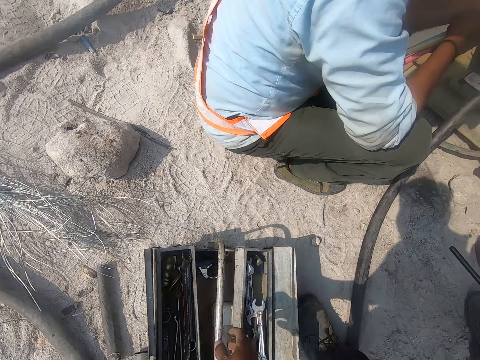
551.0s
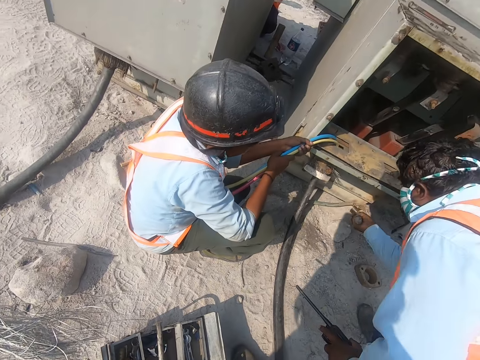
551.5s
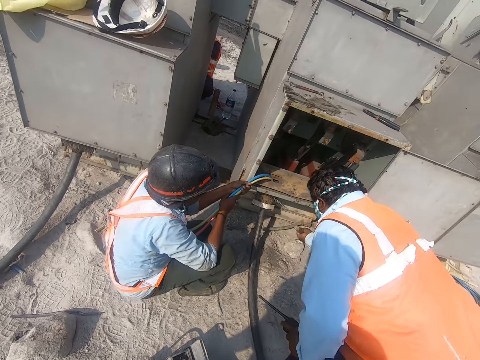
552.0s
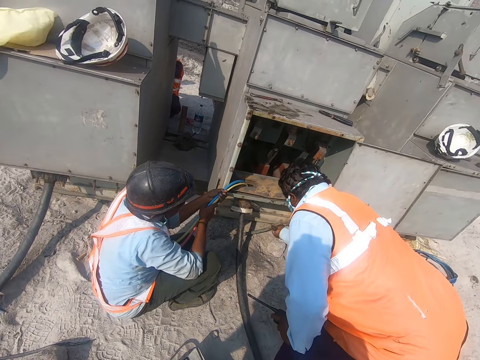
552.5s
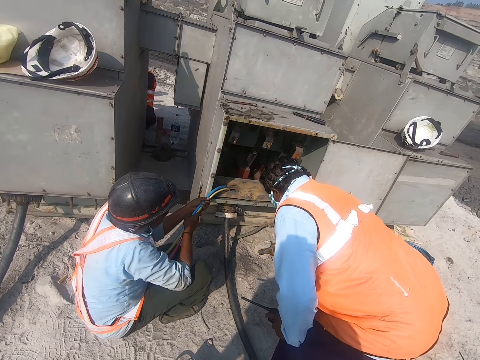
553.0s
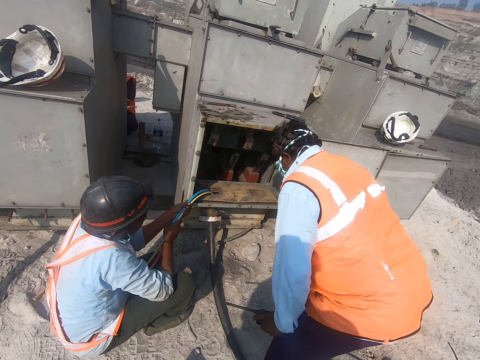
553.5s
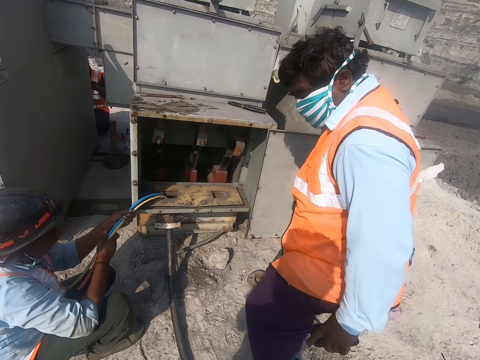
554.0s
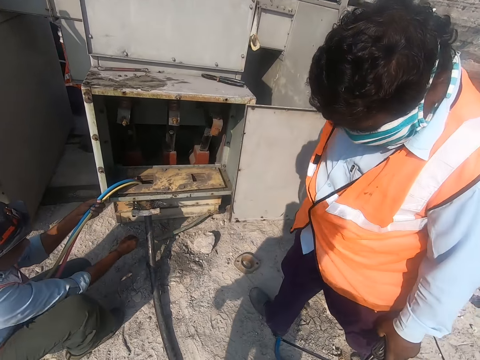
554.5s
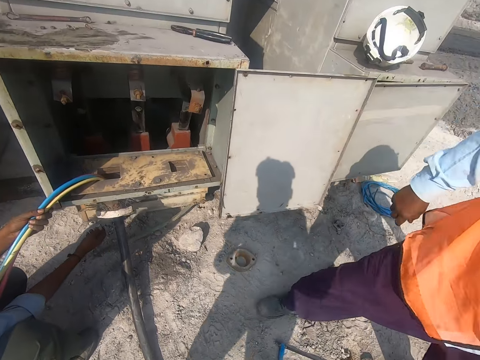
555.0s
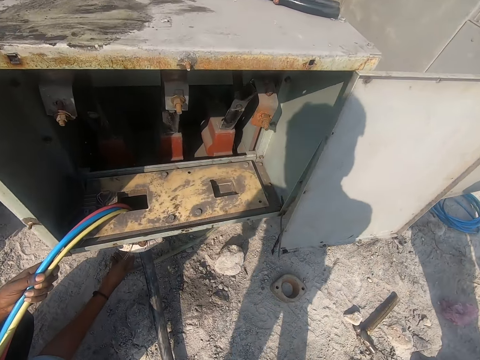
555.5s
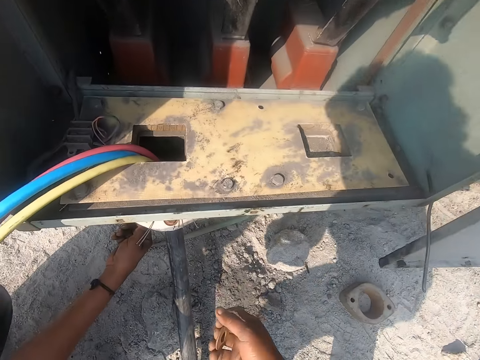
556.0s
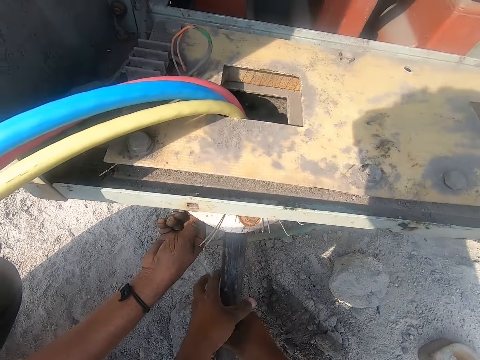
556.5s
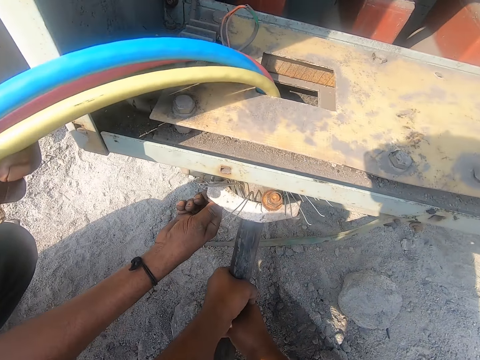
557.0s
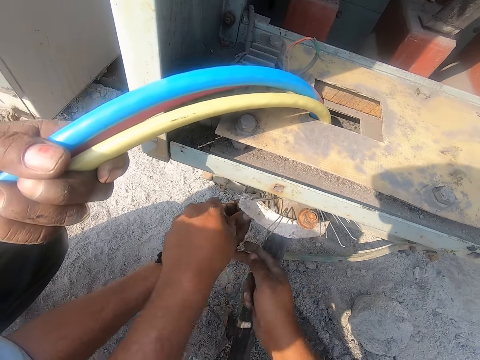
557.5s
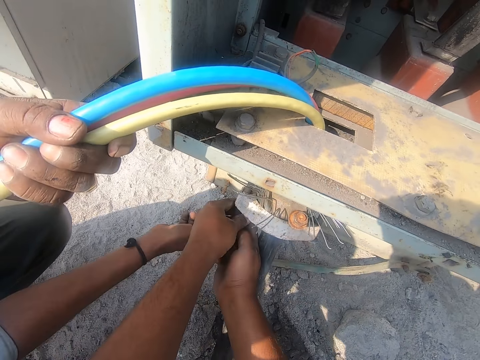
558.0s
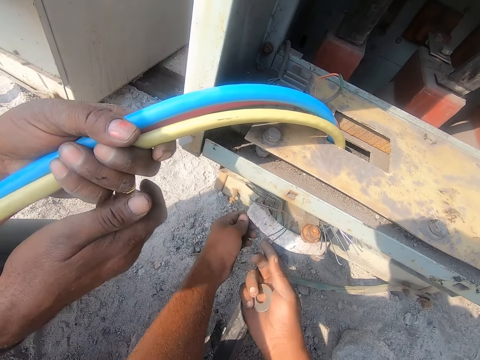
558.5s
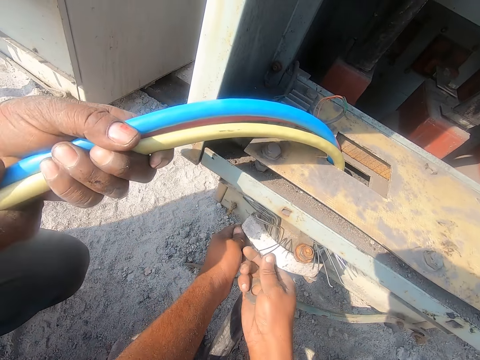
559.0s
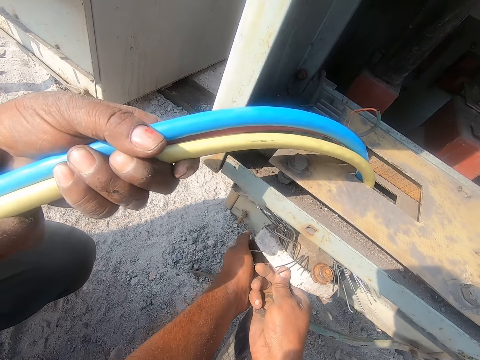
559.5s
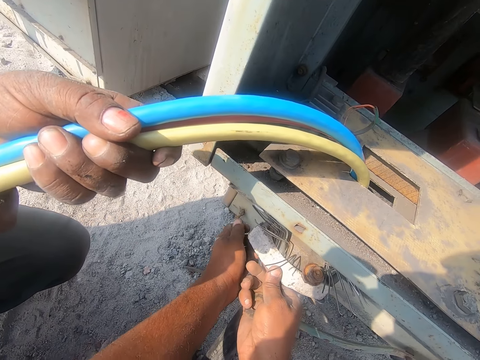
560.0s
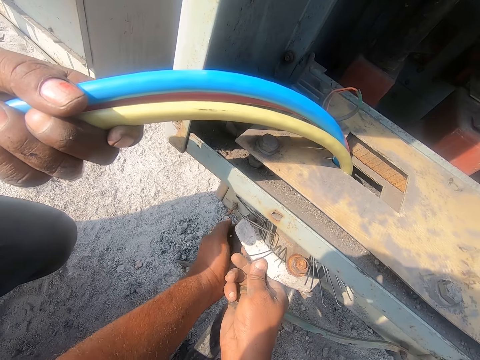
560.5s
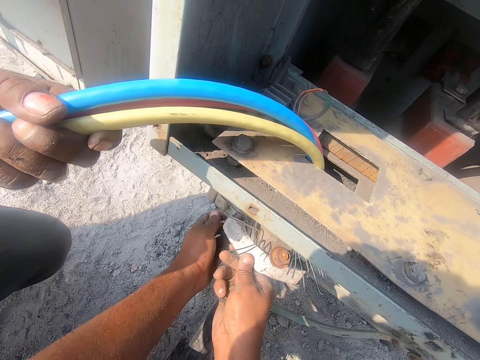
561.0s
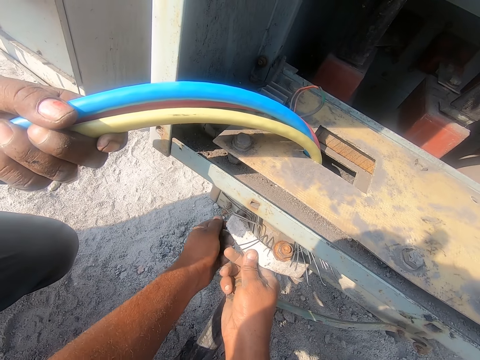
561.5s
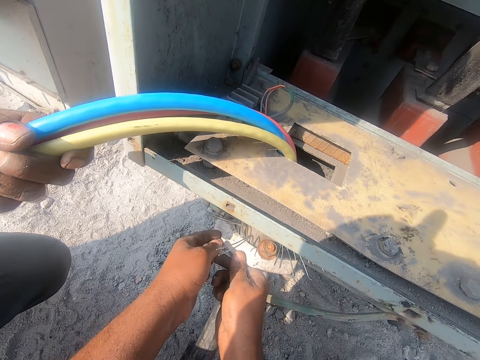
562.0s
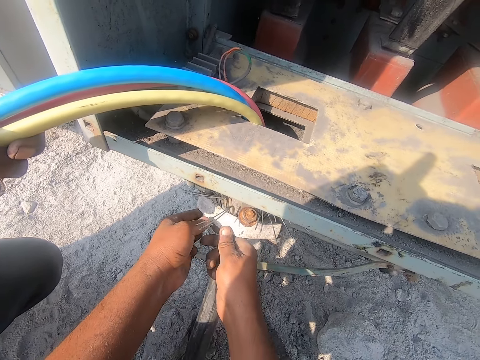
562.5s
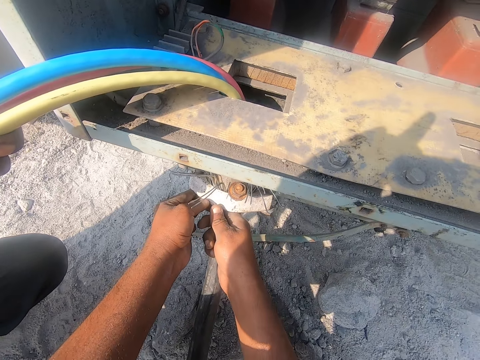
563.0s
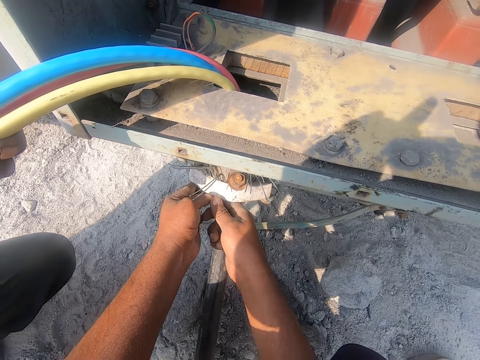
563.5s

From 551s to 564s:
The camera wearer places the tool box down. A man hits metal with a hammer. The camera wearer looks at a person. The man moves a bit. Another man pulls cabling material with both hands. The camera wearer holds the cable. They pull the cable with both hands. They tie the cables or bolt with the left hand.
